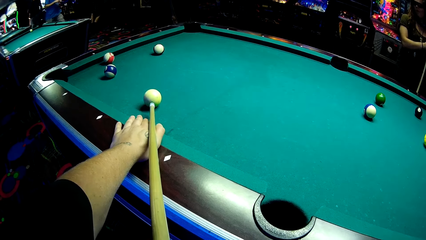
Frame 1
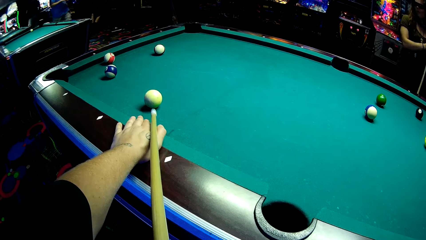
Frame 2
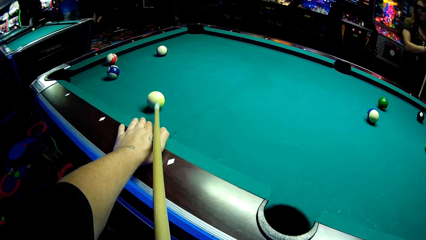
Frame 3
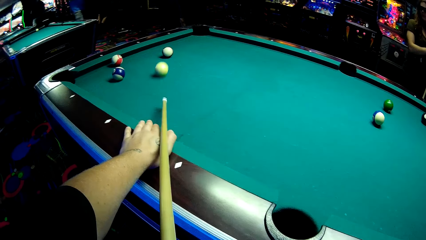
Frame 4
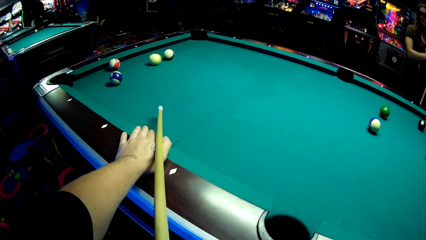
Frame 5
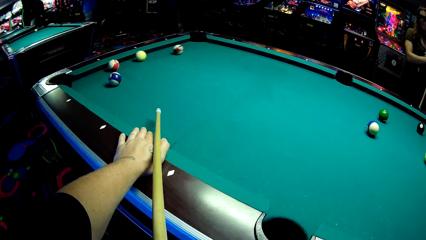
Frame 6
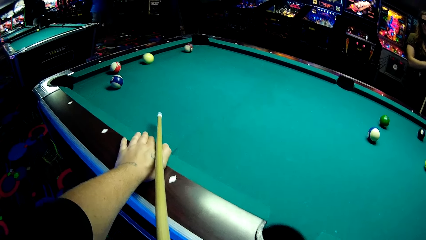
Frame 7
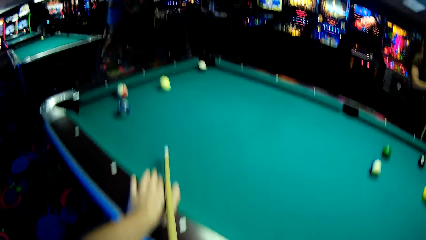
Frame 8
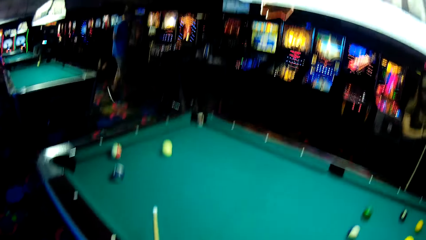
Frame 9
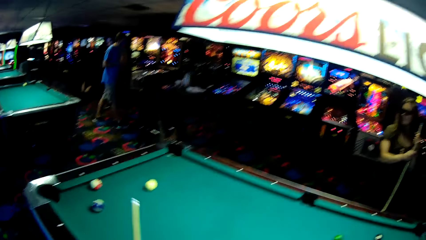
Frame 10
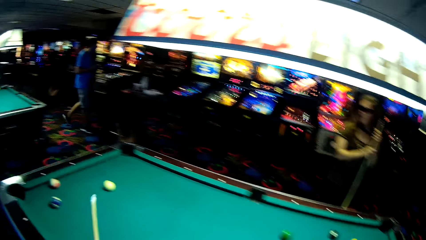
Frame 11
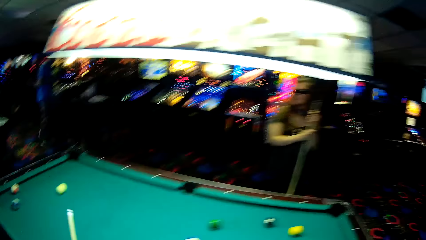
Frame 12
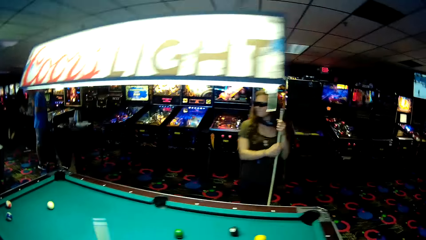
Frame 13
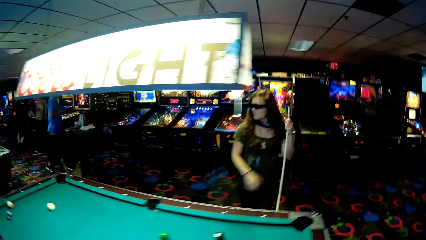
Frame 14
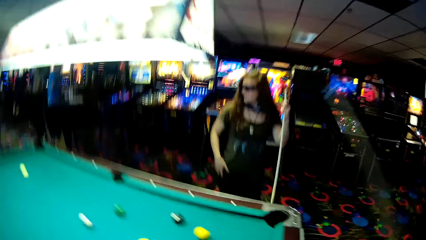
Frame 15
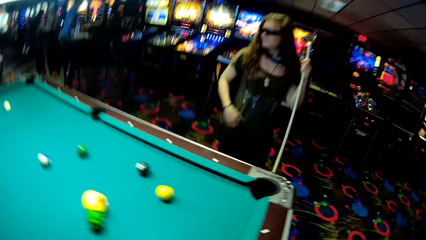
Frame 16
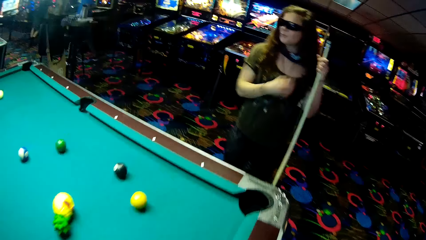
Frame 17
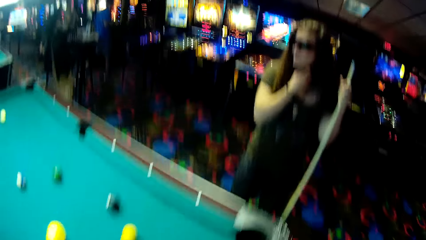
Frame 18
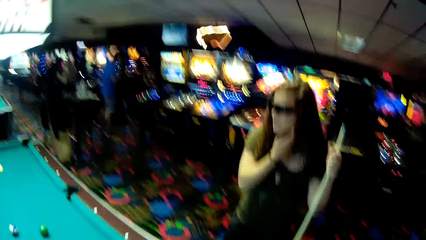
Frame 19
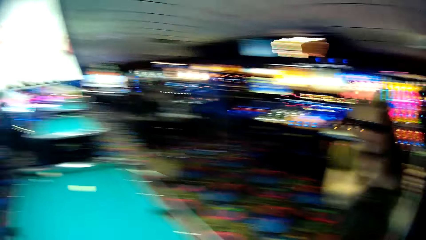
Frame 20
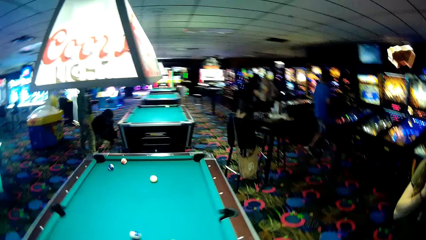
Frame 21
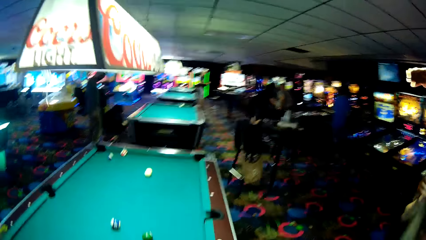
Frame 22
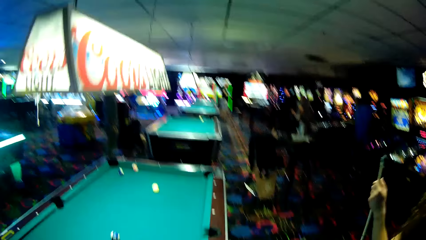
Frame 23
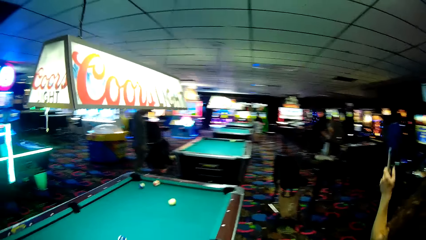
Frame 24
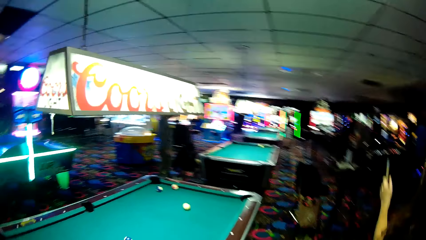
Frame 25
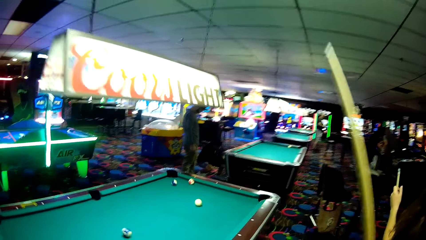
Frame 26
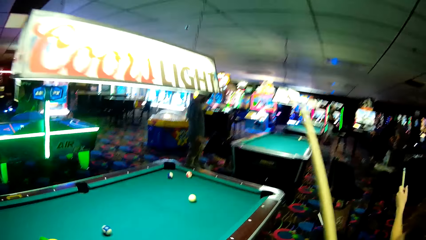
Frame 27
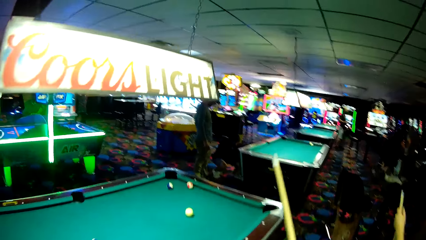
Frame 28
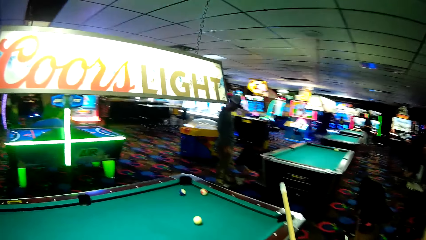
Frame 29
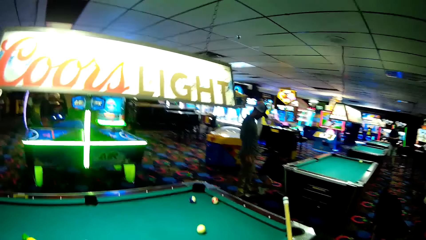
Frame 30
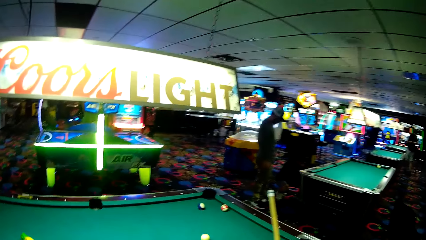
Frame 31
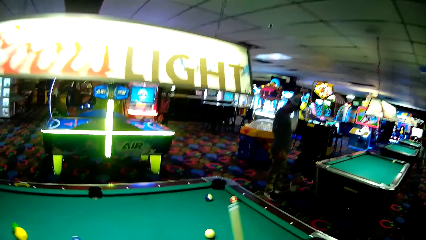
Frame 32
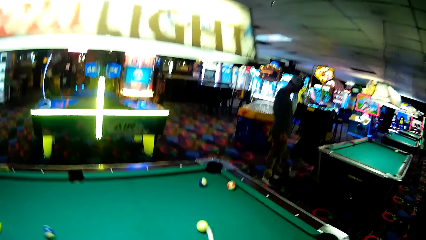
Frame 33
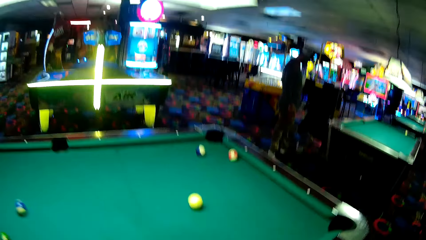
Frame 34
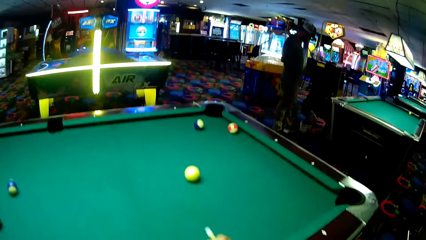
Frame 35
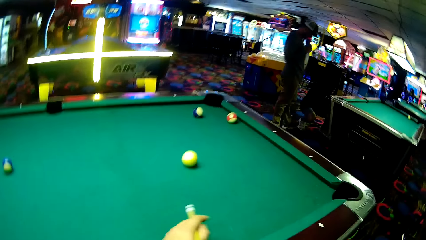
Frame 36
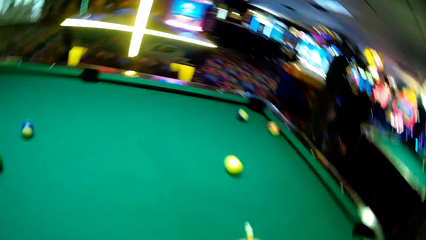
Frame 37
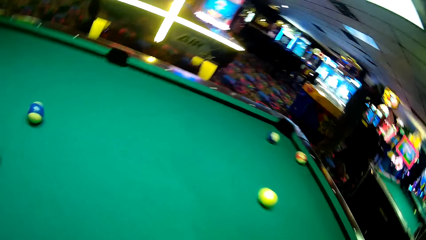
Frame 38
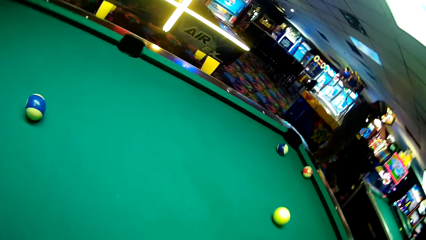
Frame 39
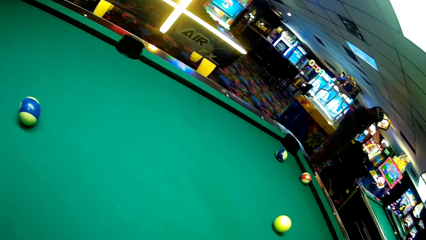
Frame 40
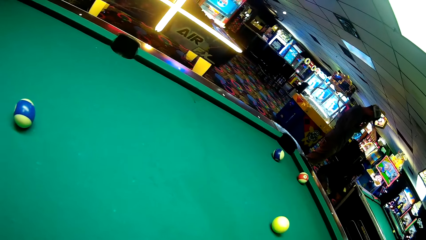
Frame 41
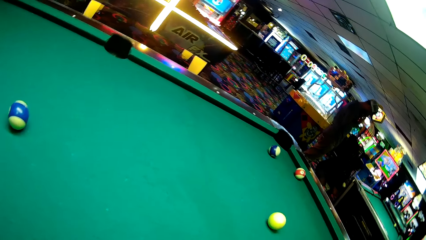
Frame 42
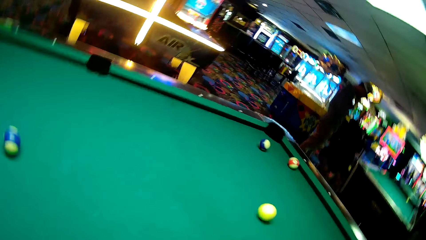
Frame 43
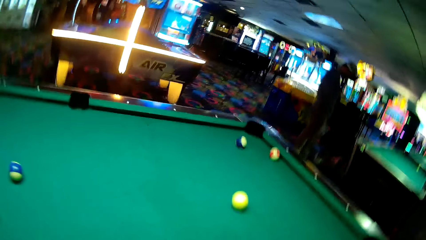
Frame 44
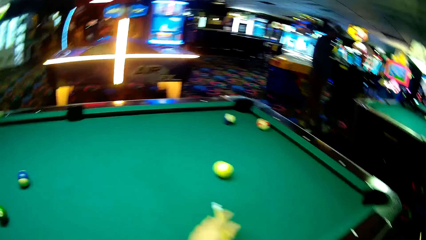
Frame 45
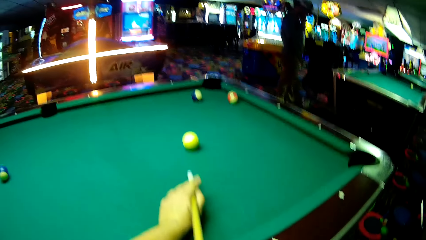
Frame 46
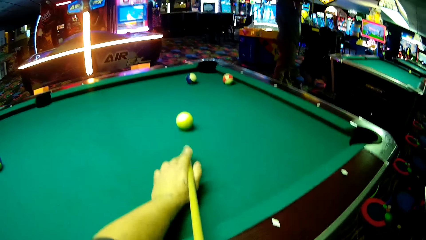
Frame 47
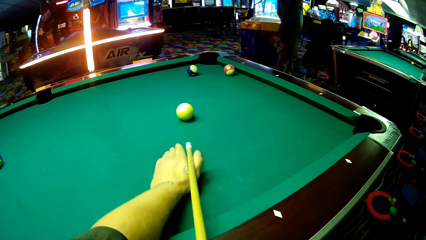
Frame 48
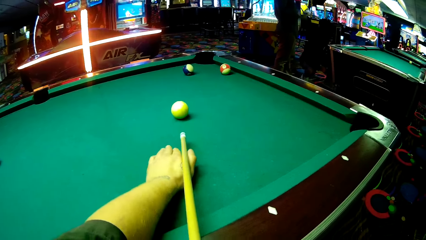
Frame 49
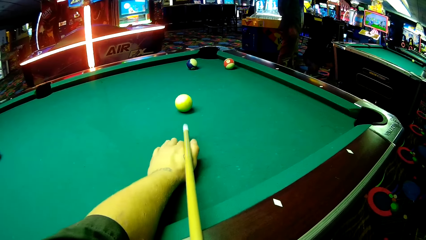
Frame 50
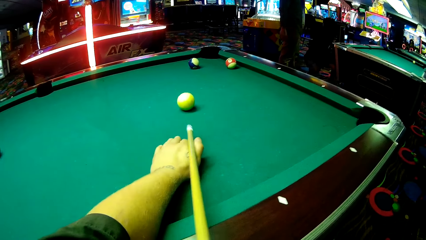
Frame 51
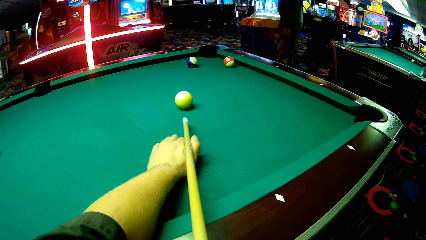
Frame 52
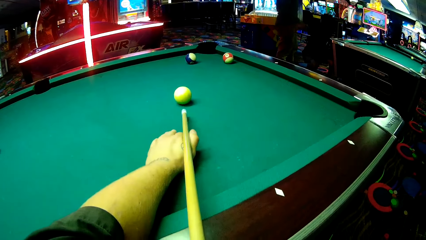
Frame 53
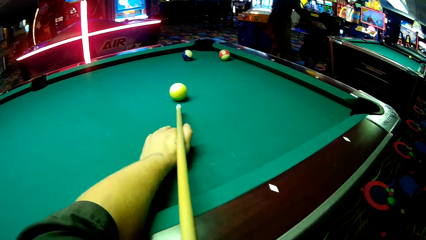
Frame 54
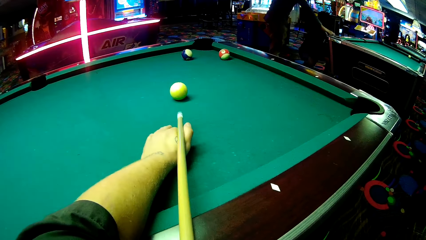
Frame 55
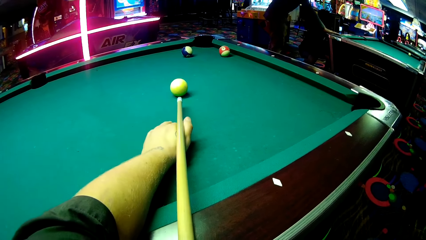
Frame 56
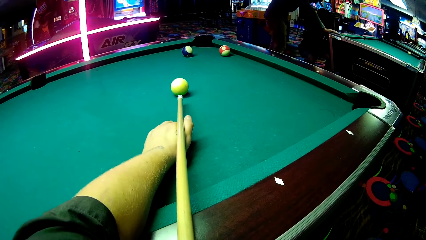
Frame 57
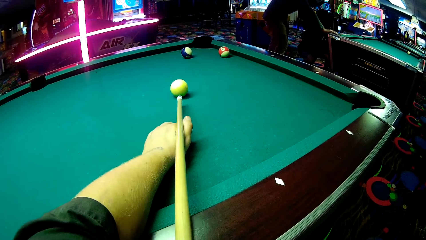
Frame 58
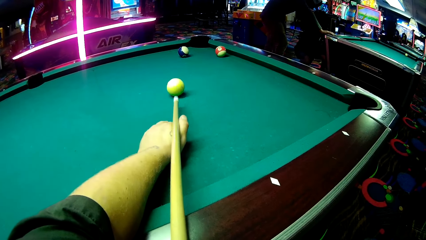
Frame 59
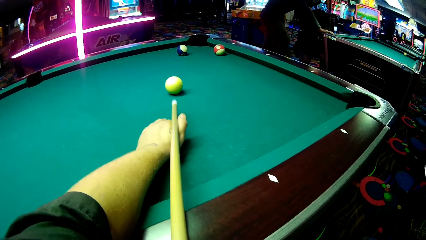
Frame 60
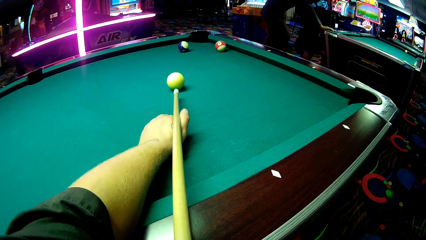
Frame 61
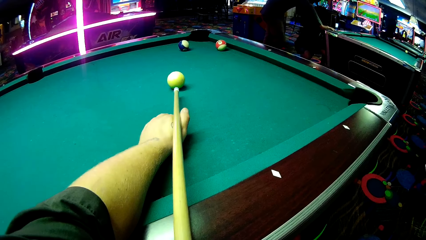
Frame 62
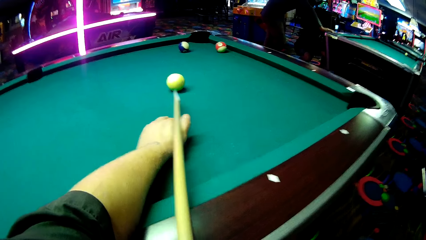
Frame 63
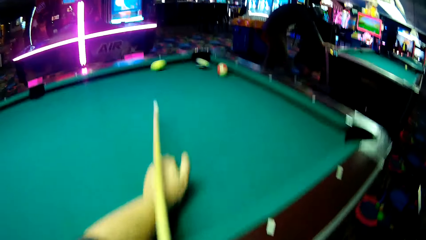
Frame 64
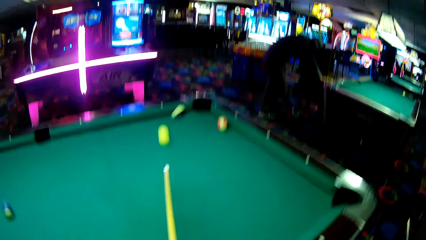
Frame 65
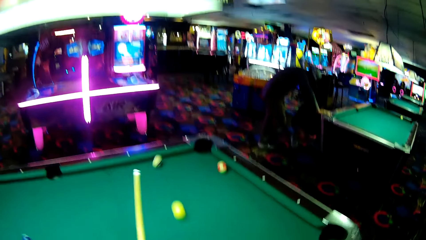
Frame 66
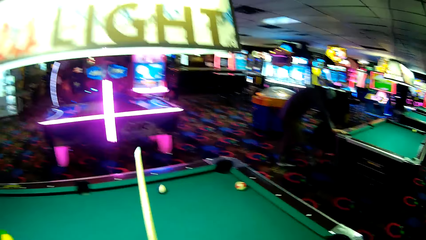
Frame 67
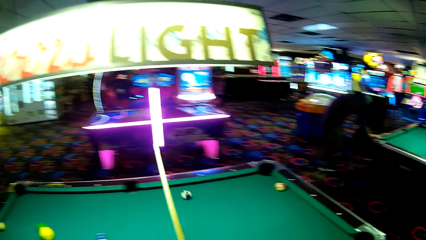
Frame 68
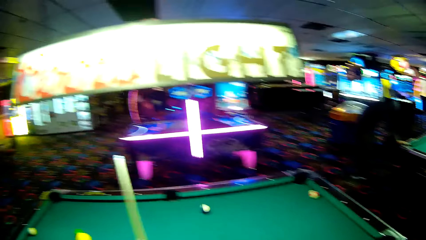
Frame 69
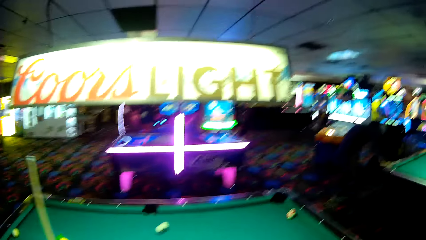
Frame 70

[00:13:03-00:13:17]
The camera wearer walks around the pool table. A woman lifts the right hand. A person squats next to another person. The camera wearer adjusts the cue stick. The other person lifts the right hand. The camera wearer plays pool using the cue stick. The other person puts the right hand on the pool table.

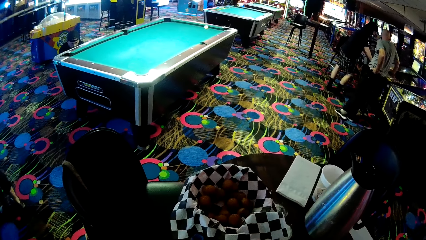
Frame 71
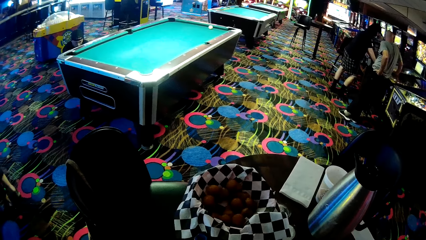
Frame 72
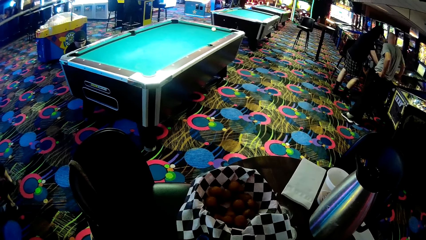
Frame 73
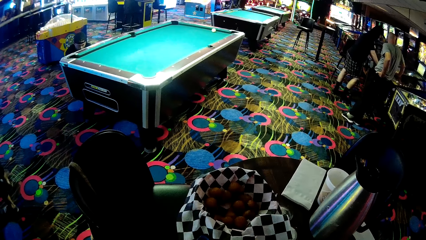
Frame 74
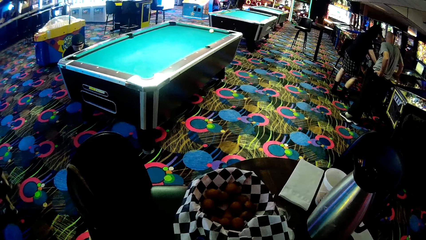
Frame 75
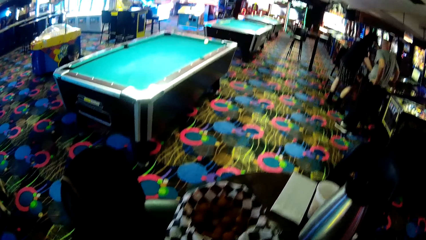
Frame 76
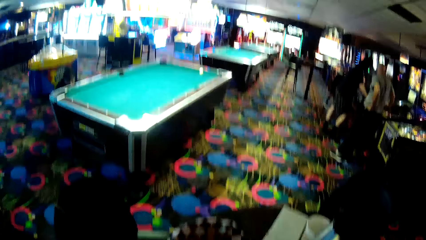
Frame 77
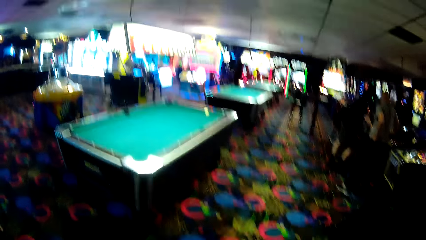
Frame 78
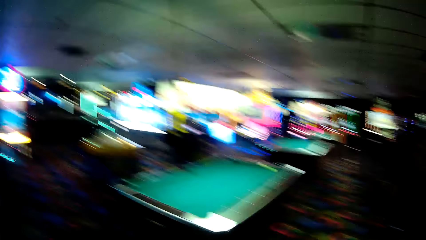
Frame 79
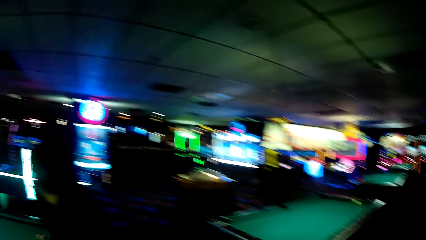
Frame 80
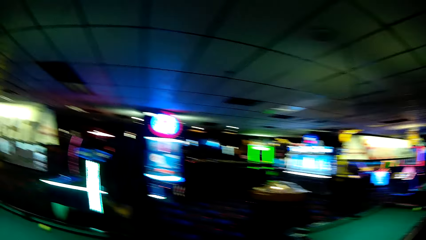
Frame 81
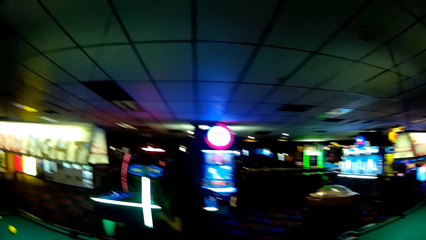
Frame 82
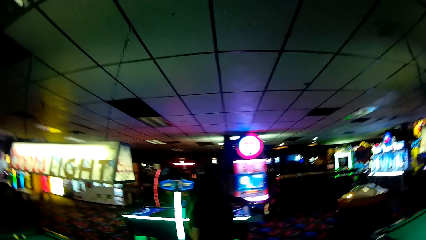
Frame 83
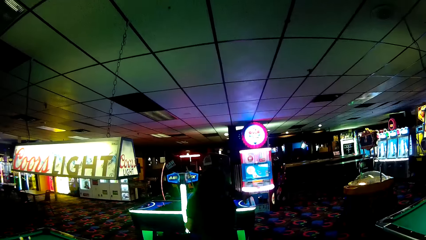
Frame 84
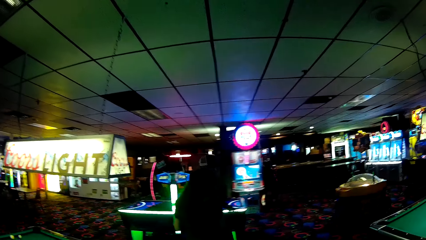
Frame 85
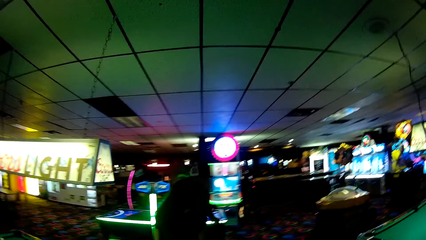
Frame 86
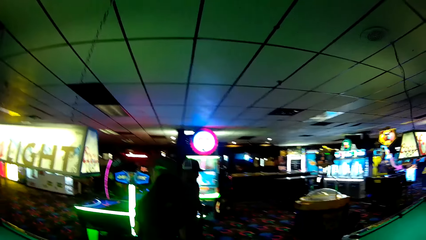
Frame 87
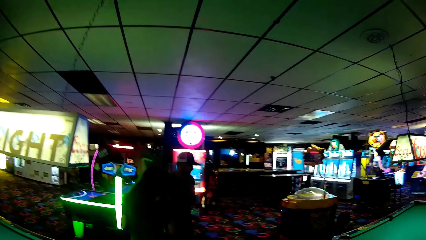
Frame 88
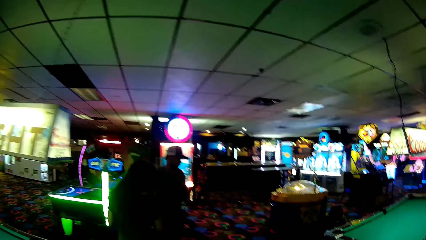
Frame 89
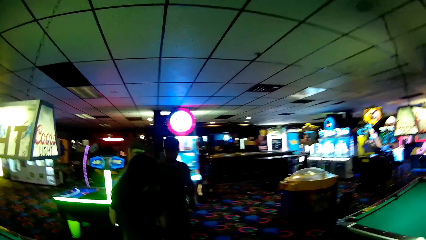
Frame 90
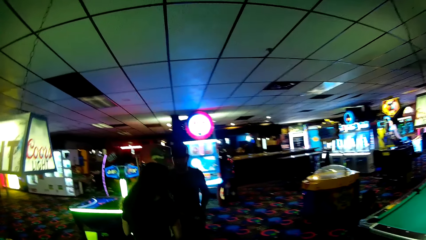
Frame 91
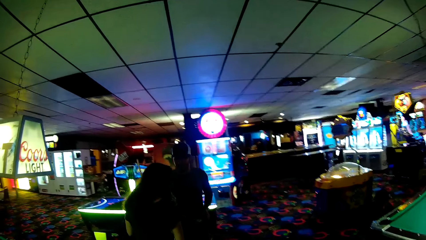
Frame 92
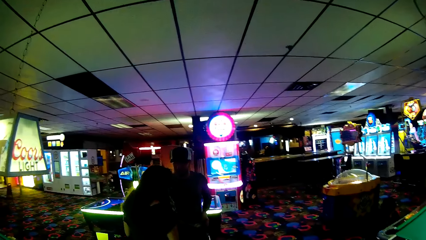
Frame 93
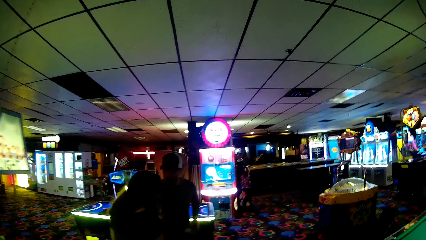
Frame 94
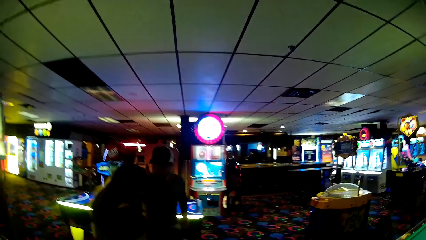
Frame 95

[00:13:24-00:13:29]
The camera wearer looks around the game room. They walk around. They move towards a woman and a person. The person converses with the woman.
